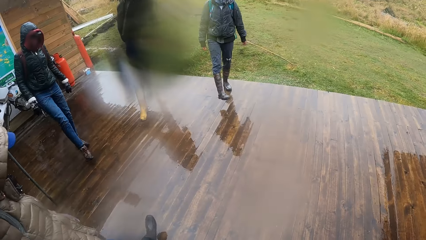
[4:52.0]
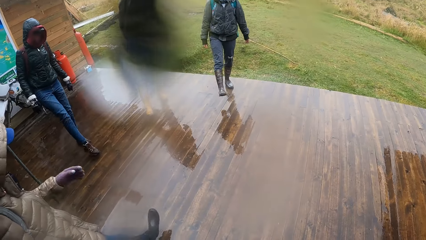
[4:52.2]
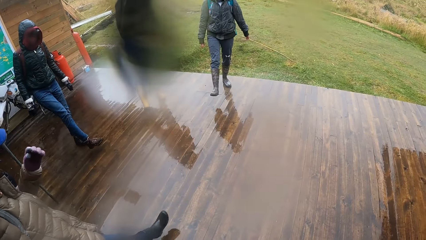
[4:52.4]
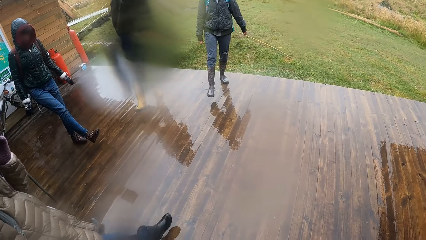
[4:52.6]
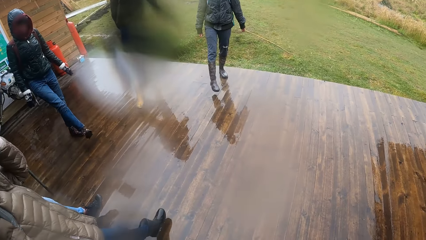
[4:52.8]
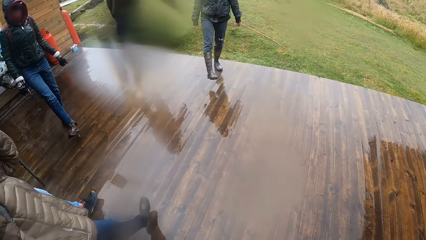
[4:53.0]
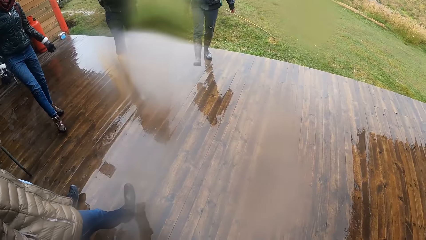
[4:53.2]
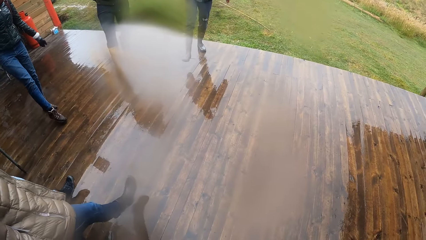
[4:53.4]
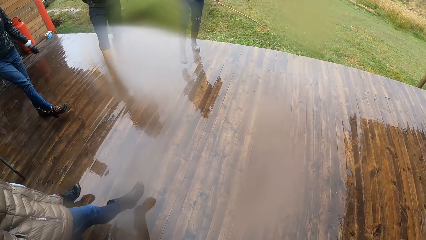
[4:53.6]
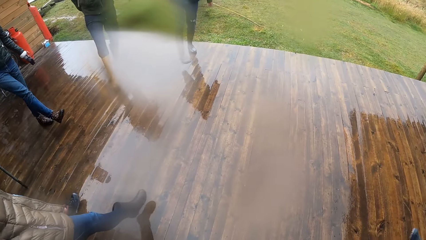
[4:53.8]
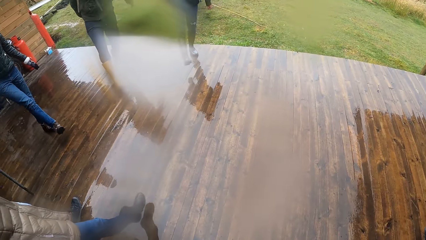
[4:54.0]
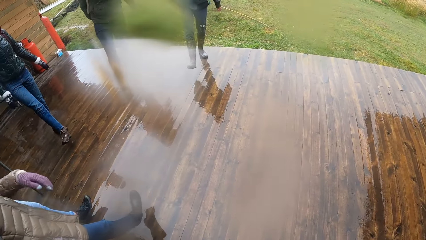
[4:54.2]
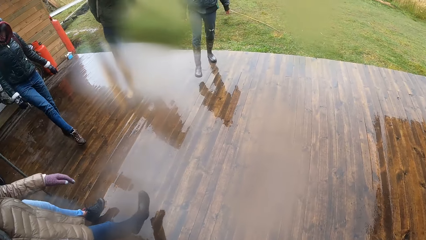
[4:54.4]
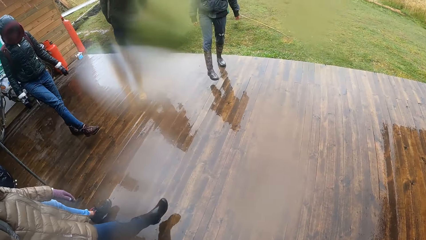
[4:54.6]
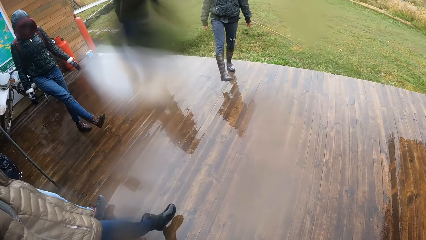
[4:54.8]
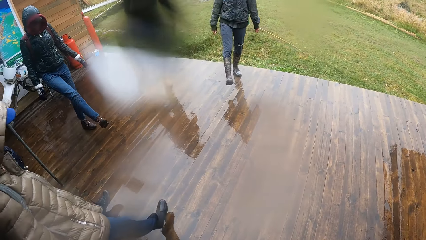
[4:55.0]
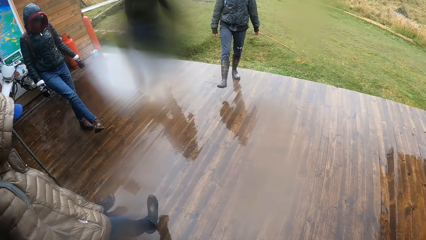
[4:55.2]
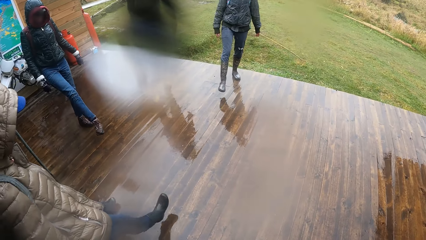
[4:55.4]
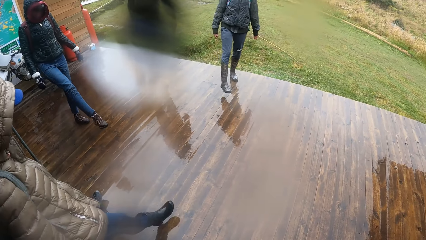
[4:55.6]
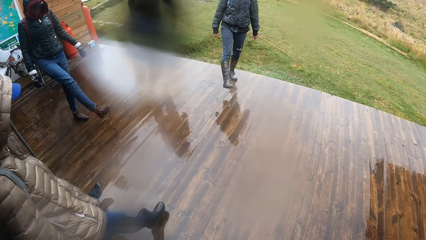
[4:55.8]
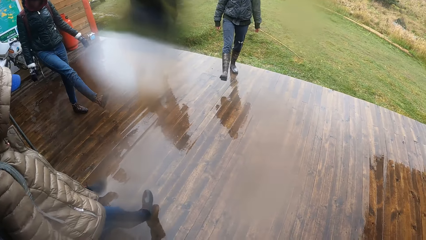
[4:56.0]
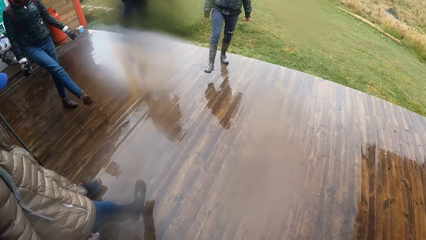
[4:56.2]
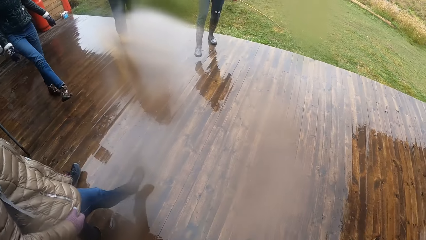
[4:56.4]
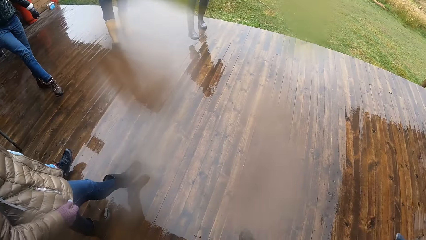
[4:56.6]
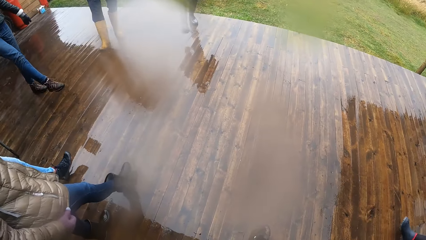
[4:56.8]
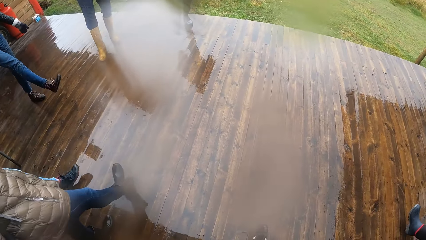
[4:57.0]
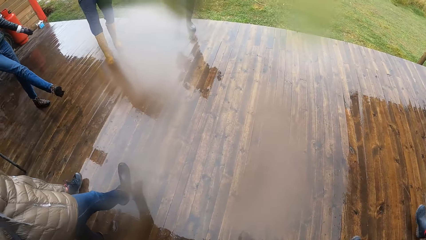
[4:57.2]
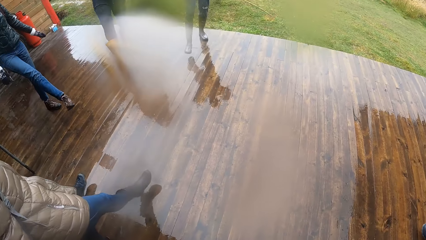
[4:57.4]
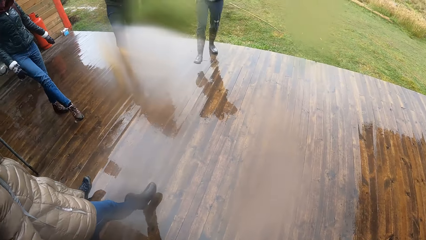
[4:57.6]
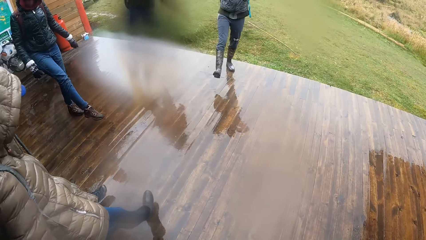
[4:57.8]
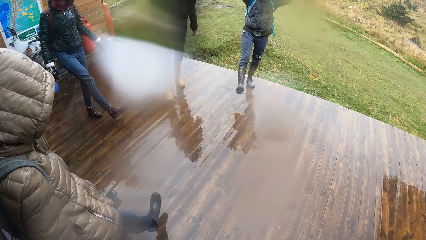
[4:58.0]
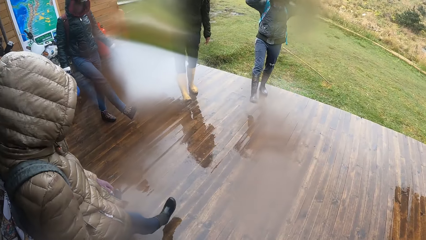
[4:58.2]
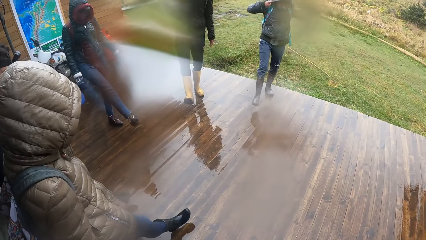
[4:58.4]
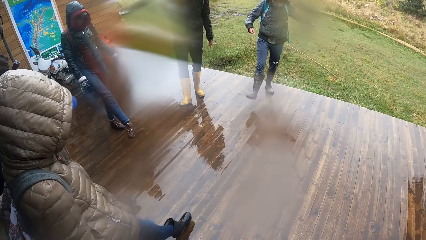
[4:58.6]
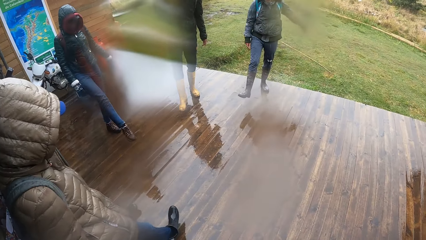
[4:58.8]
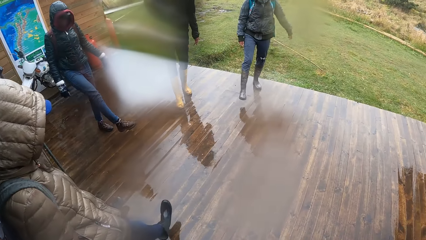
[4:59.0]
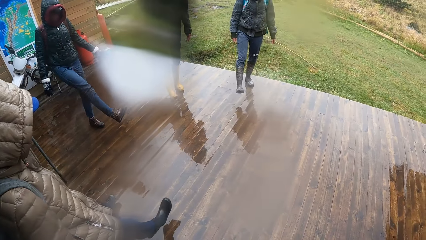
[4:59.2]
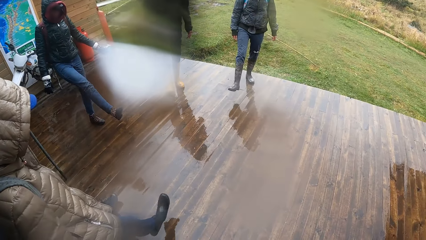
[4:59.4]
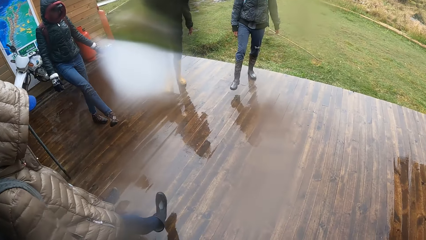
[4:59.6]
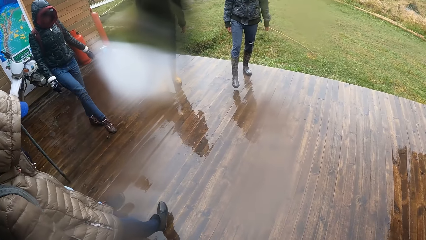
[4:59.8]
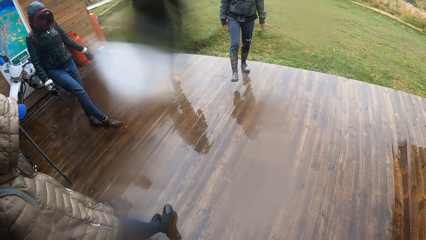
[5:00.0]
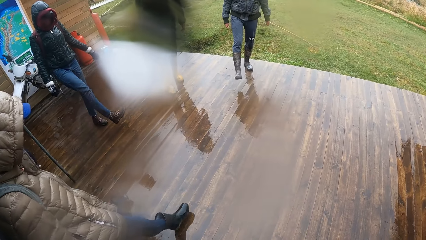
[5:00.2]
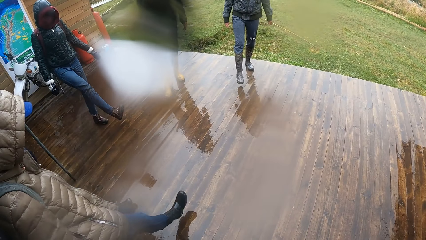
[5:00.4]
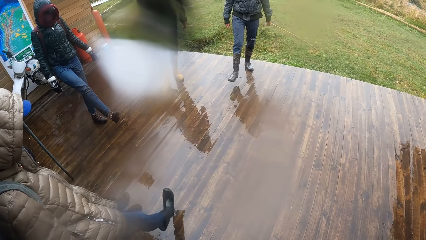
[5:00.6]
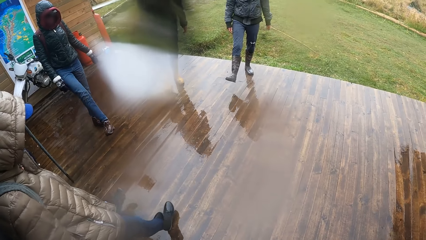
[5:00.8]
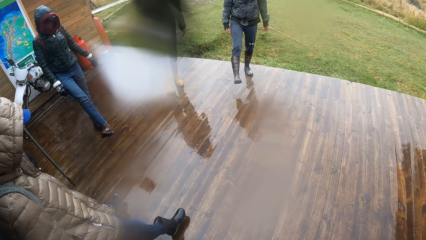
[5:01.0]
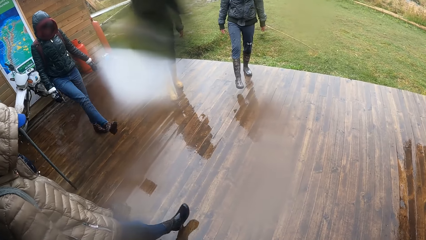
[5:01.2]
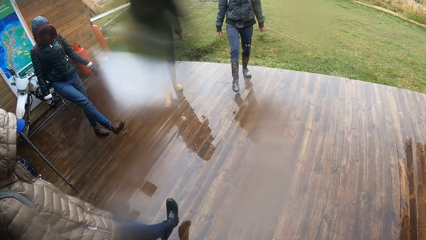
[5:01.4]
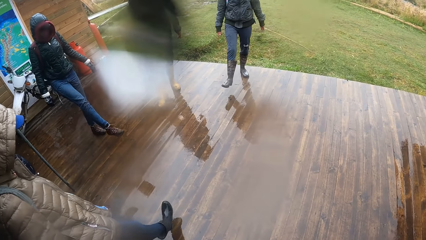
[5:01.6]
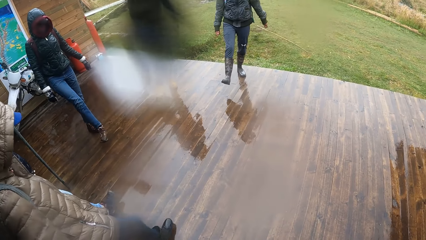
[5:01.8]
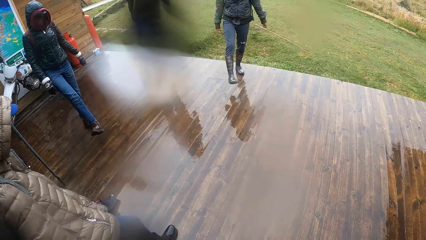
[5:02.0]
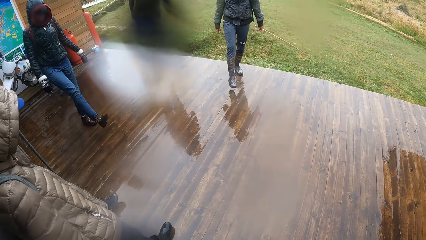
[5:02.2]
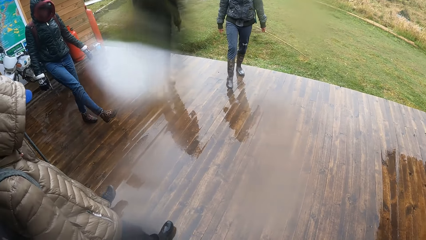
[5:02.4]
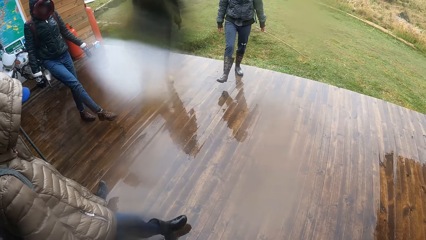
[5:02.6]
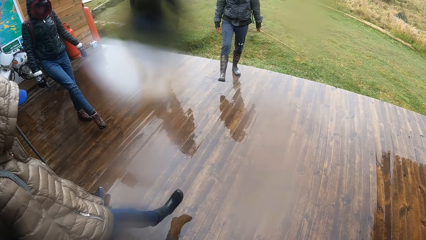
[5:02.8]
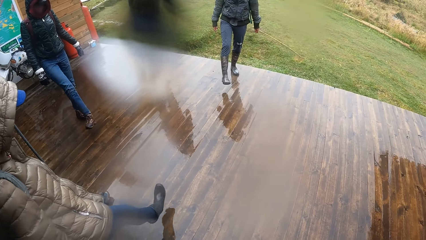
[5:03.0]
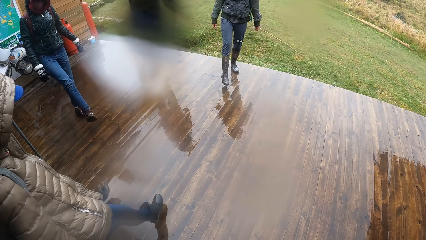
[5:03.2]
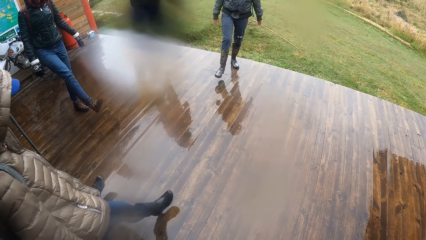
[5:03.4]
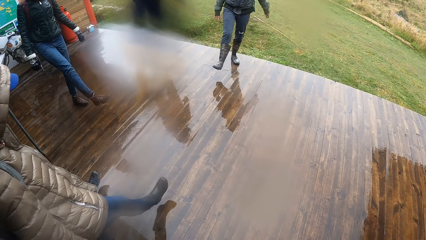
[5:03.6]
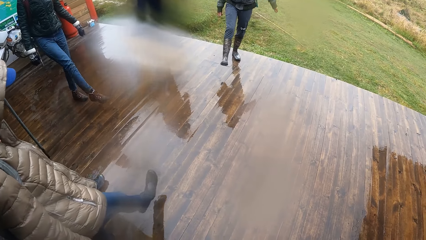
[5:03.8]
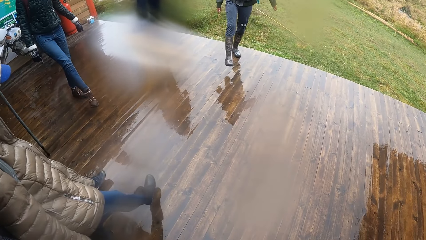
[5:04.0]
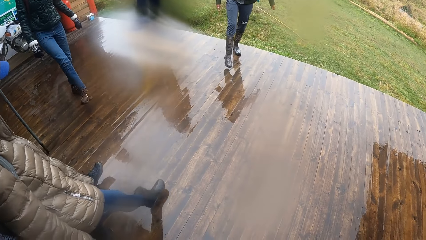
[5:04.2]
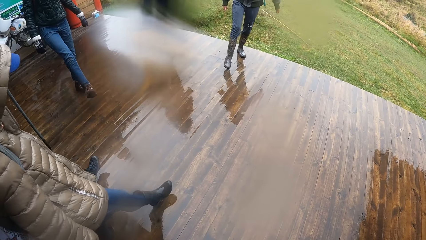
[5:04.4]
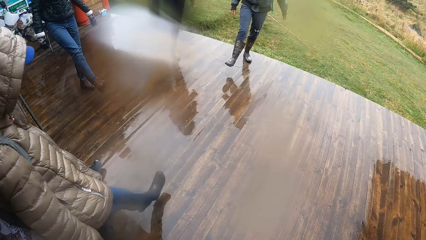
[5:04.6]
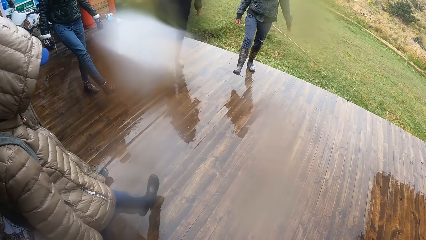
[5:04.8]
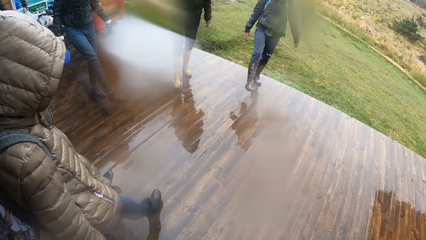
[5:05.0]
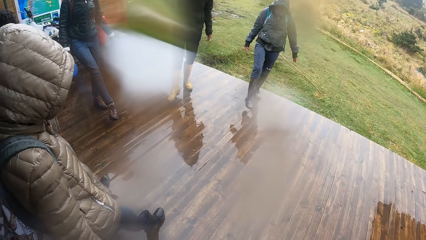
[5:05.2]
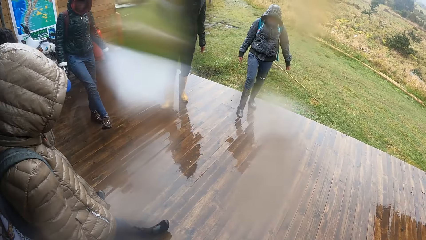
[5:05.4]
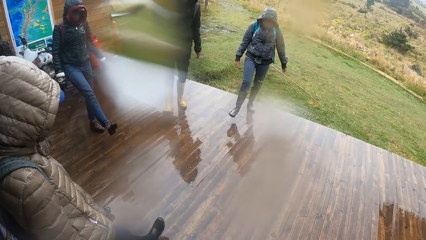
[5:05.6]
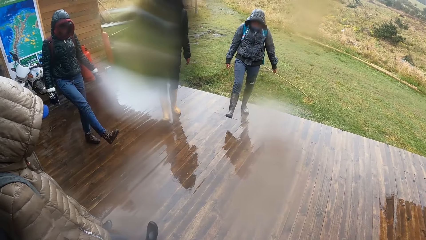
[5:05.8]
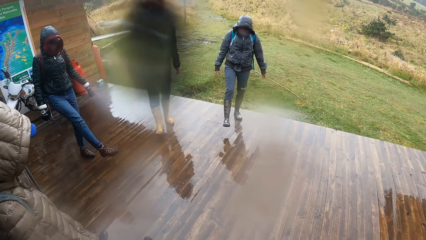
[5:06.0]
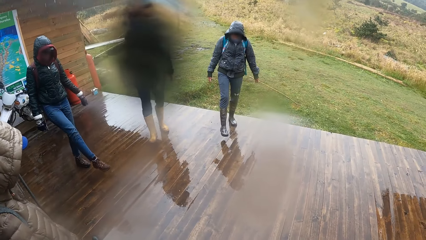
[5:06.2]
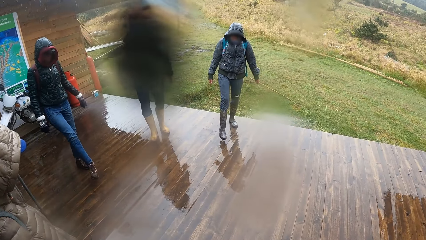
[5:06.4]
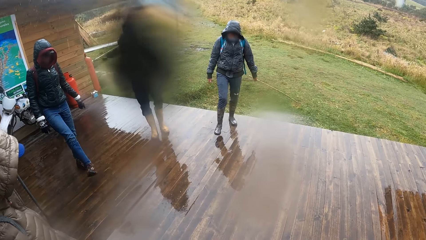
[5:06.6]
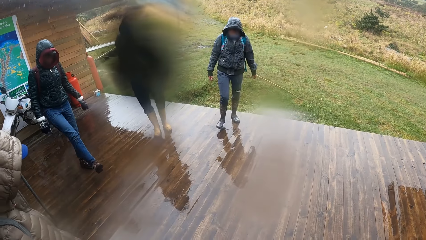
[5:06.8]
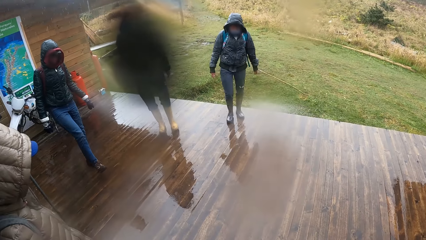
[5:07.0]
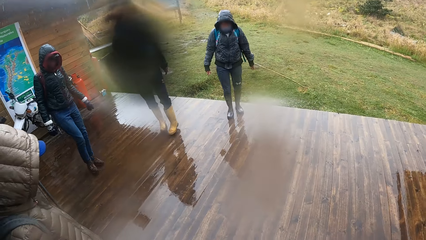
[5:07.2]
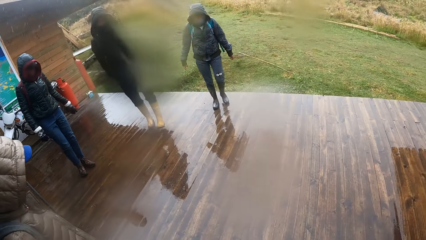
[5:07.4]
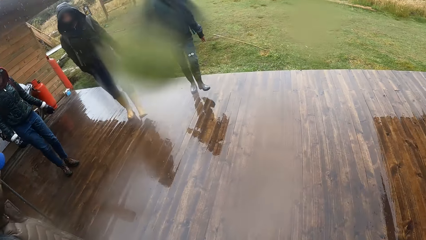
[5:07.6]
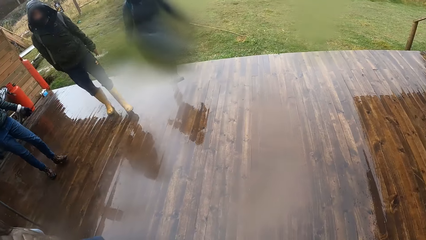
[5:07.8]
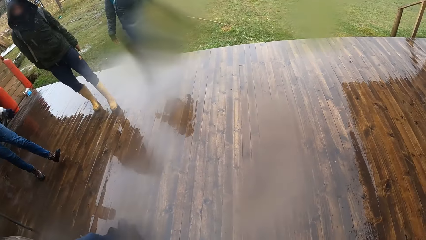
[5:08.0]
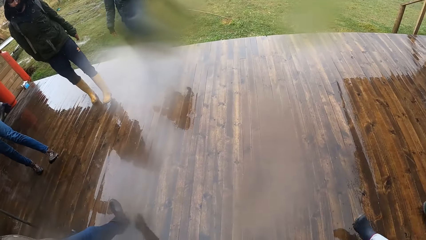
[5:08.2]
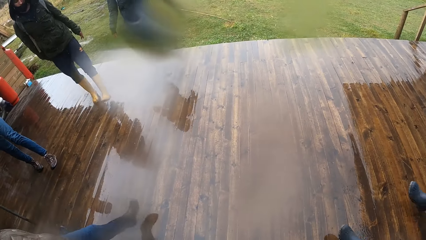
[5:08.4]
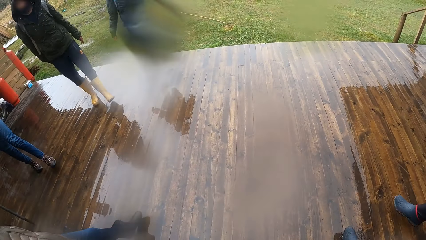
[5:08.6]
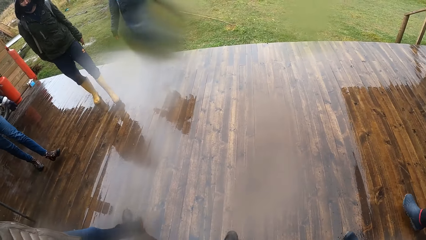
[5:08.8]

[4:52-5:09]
A man moves the leg. Another man moves the leg. The camera wearer looks around. A third man moves the leg. The camera wearer looks around.
